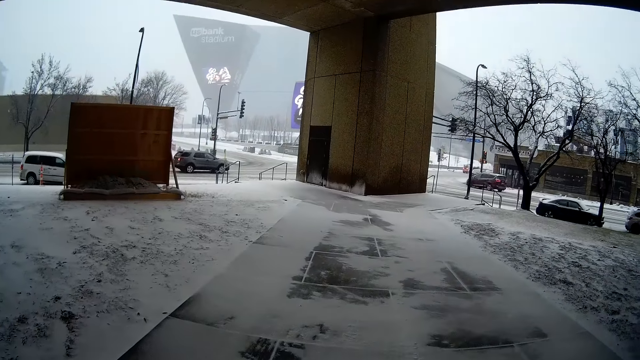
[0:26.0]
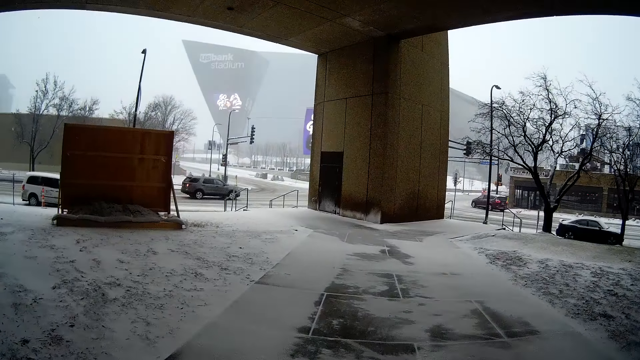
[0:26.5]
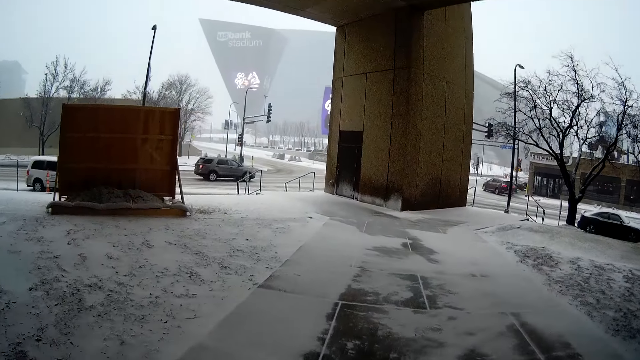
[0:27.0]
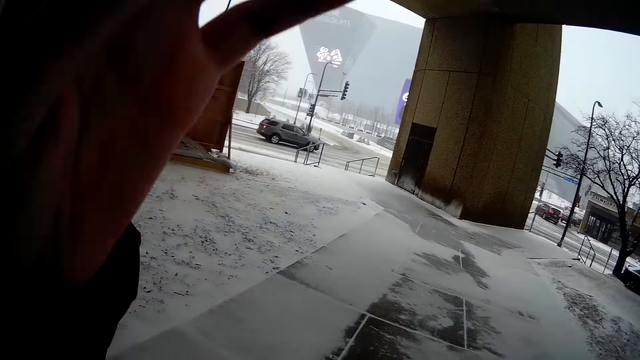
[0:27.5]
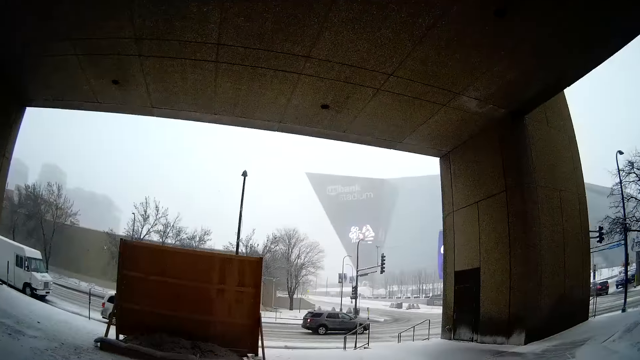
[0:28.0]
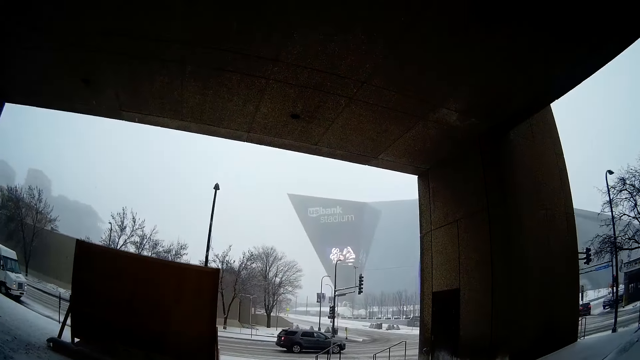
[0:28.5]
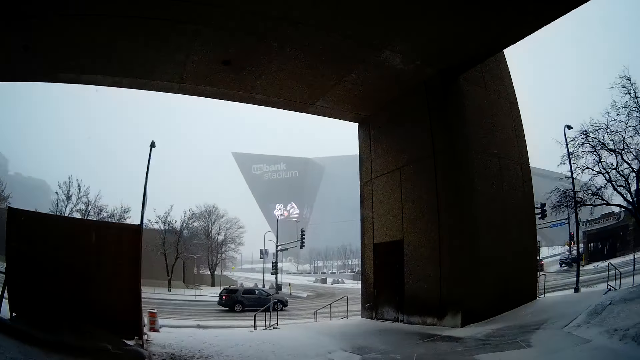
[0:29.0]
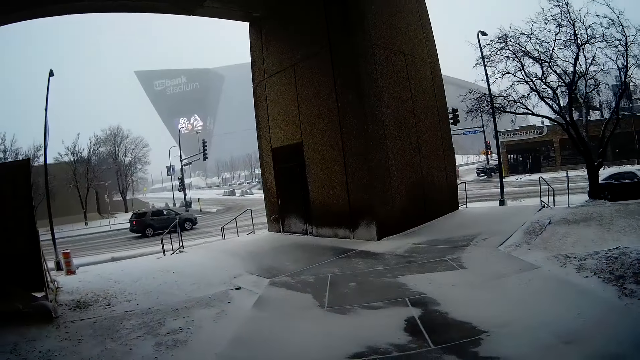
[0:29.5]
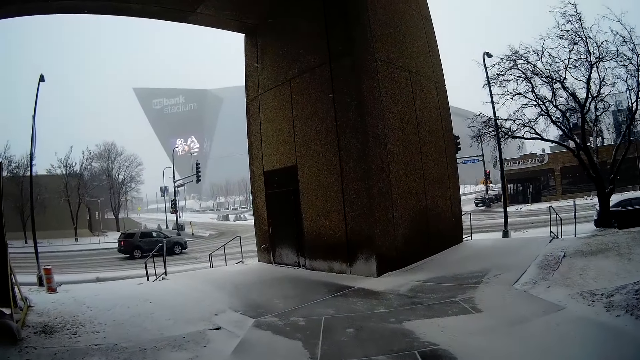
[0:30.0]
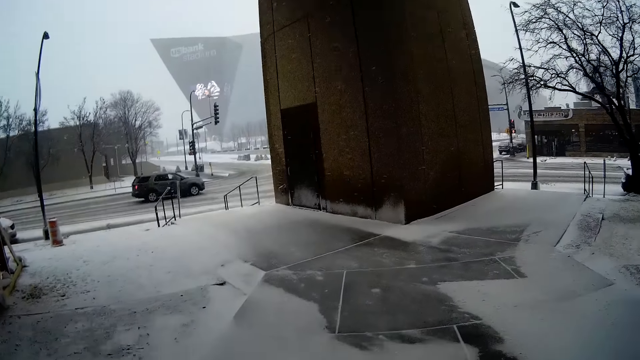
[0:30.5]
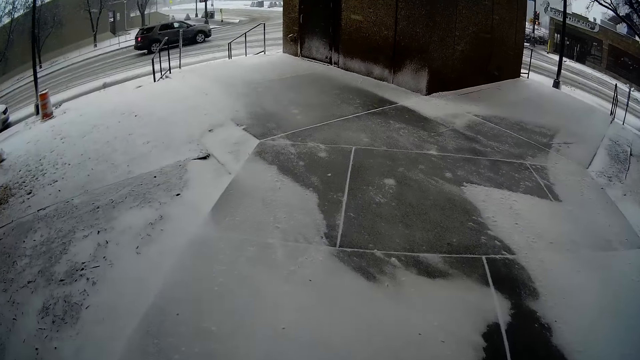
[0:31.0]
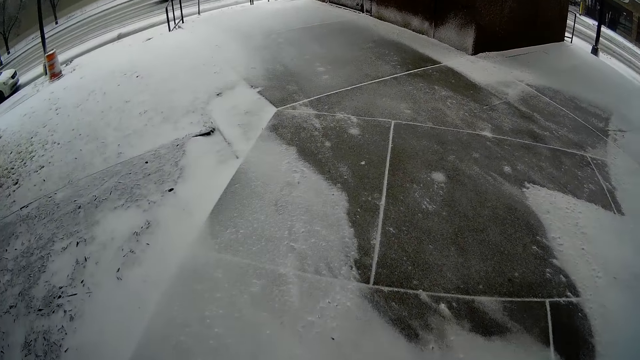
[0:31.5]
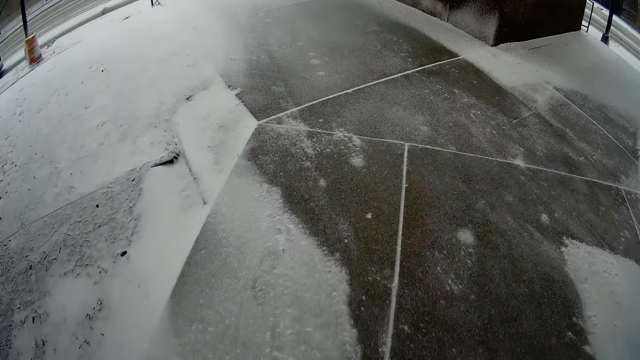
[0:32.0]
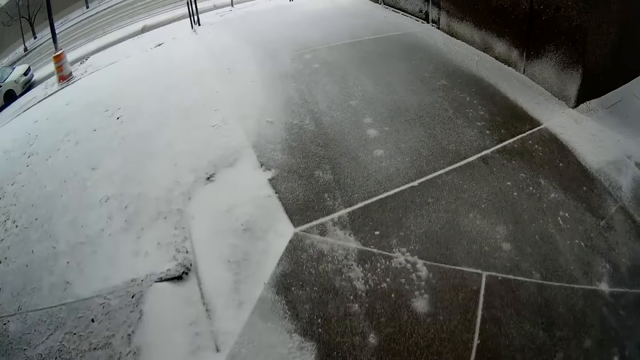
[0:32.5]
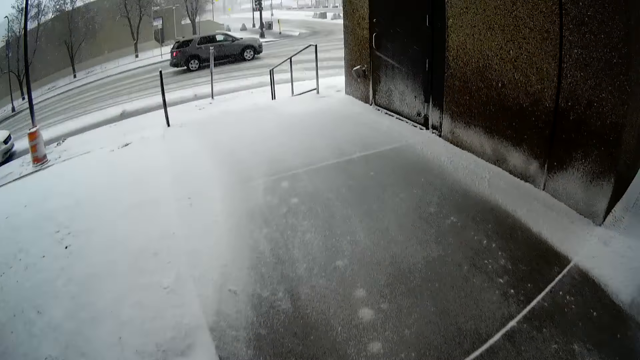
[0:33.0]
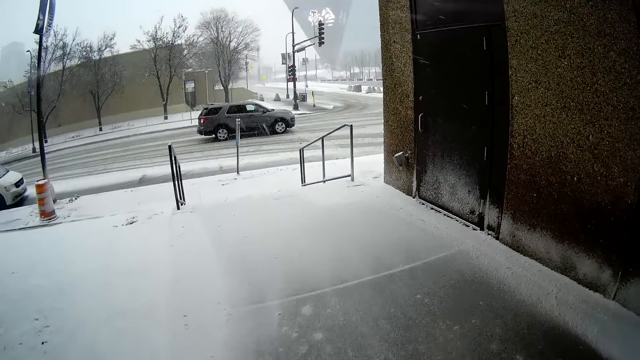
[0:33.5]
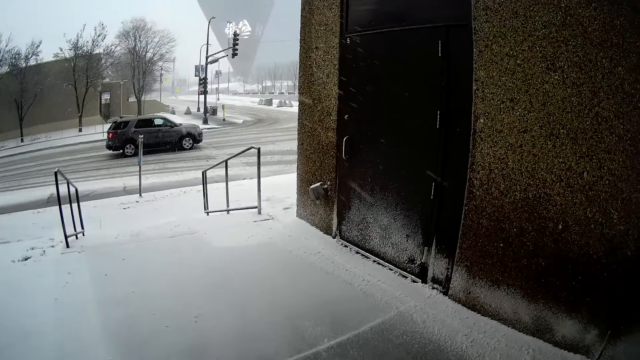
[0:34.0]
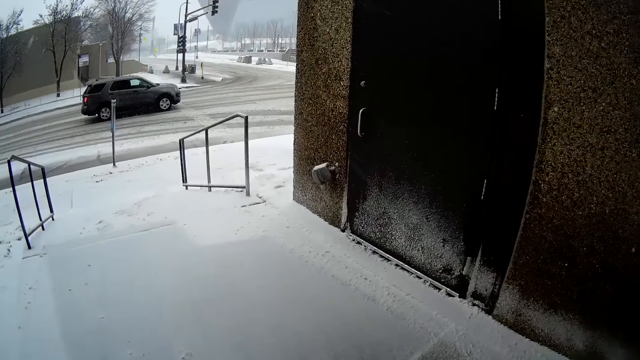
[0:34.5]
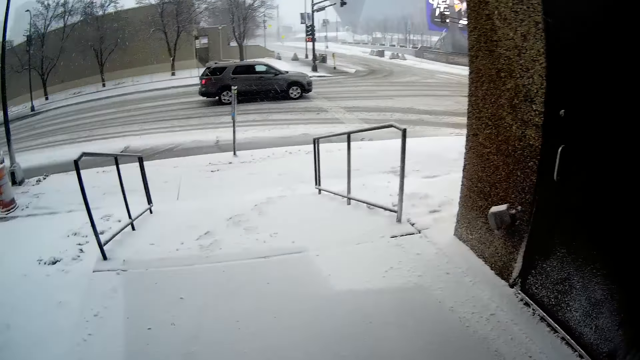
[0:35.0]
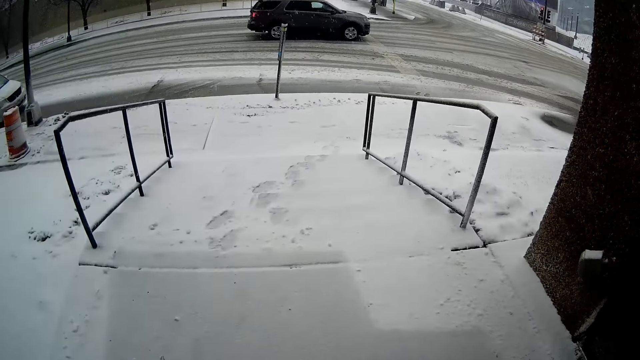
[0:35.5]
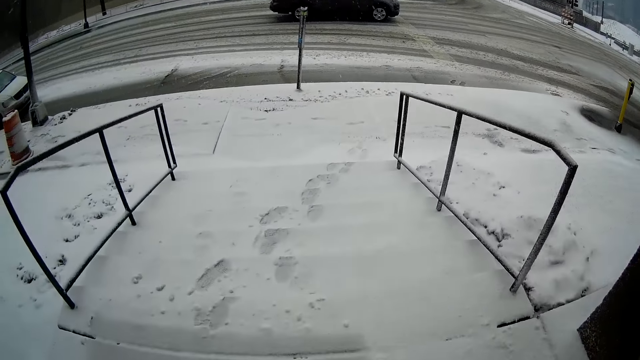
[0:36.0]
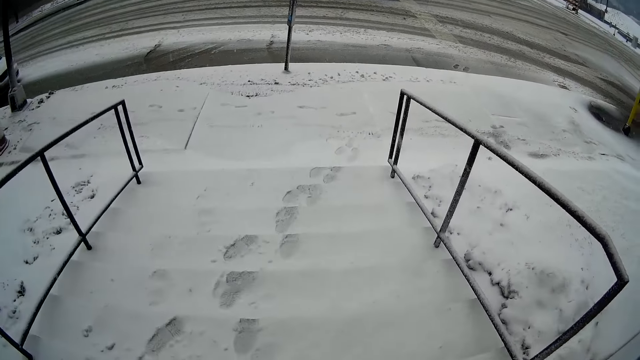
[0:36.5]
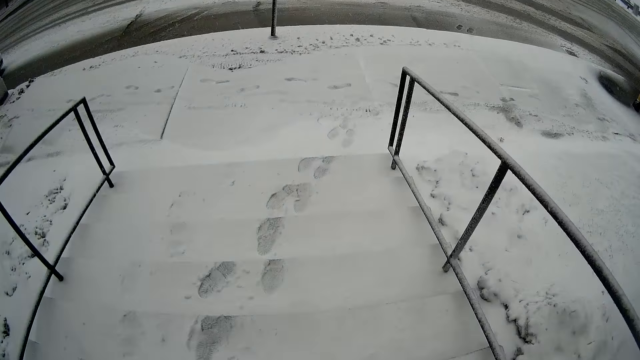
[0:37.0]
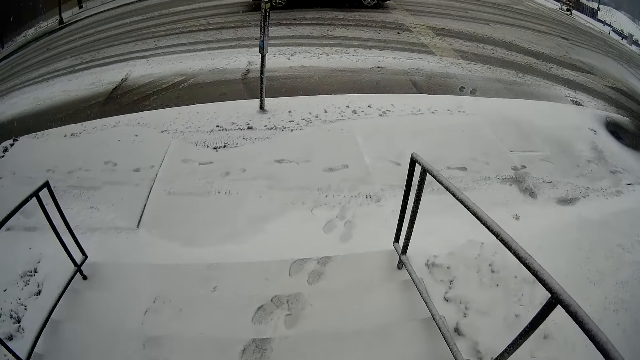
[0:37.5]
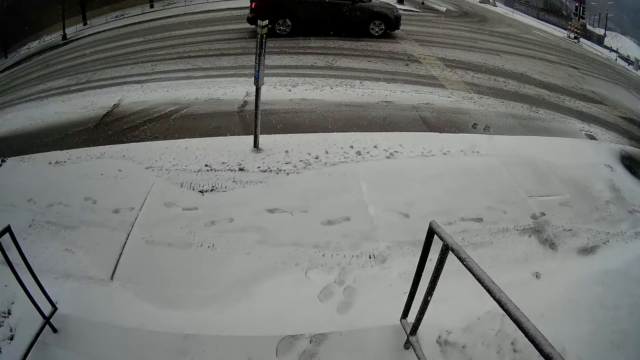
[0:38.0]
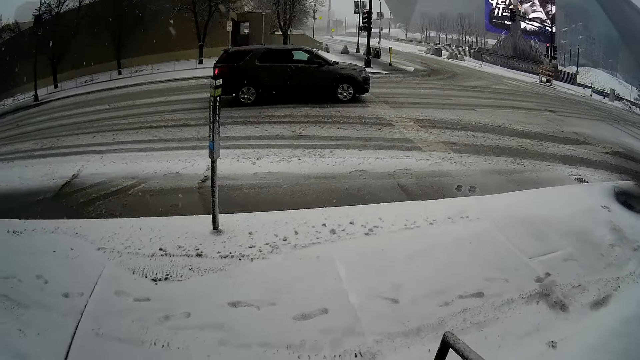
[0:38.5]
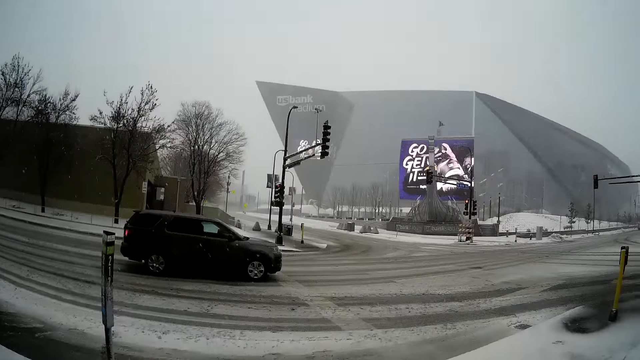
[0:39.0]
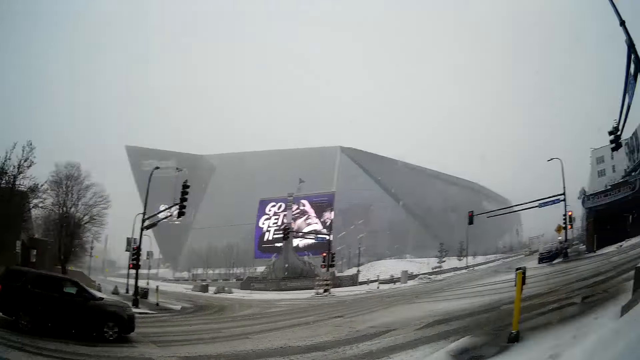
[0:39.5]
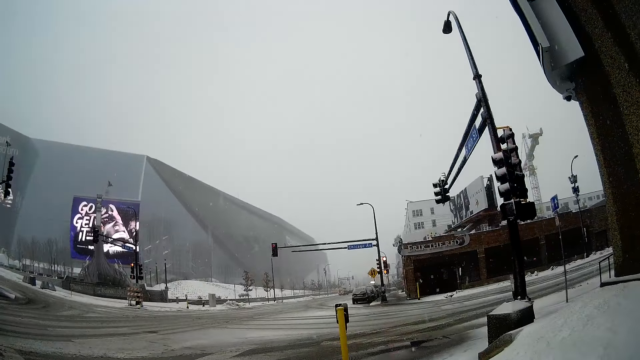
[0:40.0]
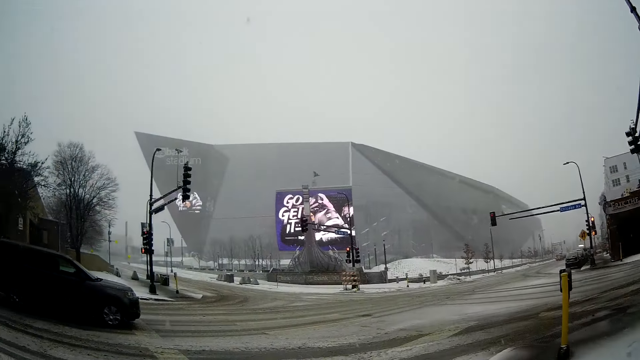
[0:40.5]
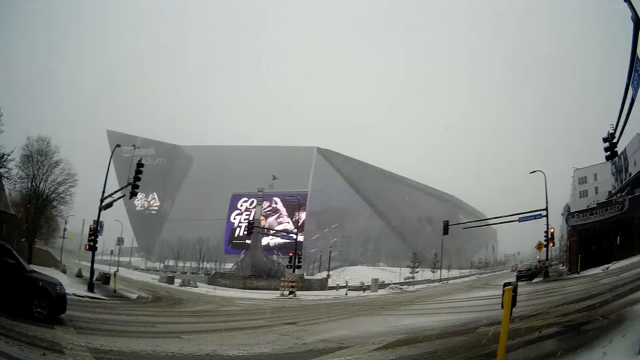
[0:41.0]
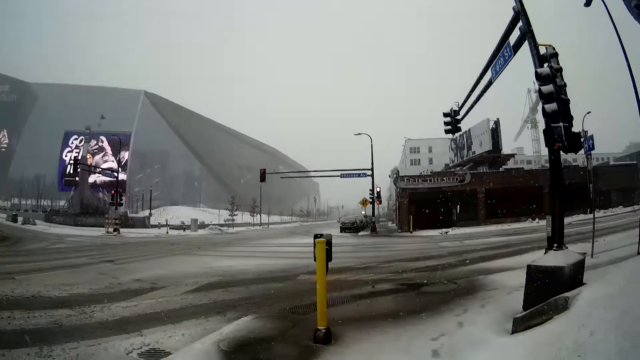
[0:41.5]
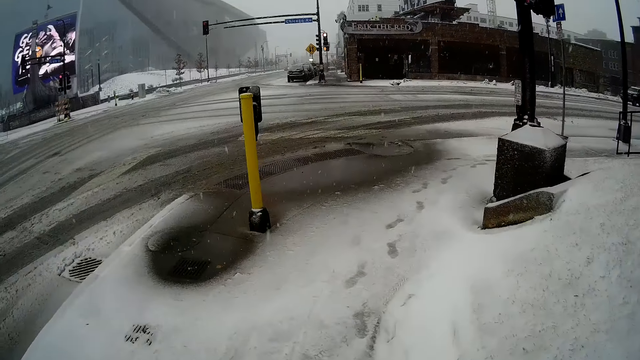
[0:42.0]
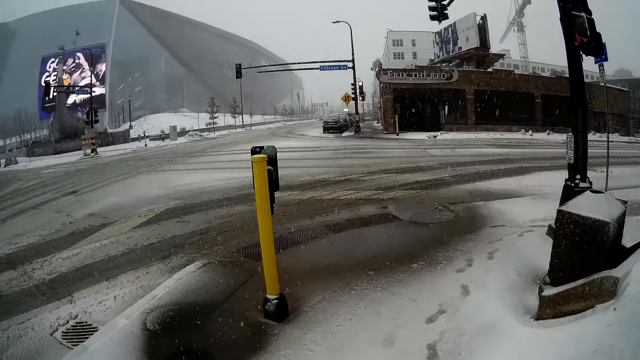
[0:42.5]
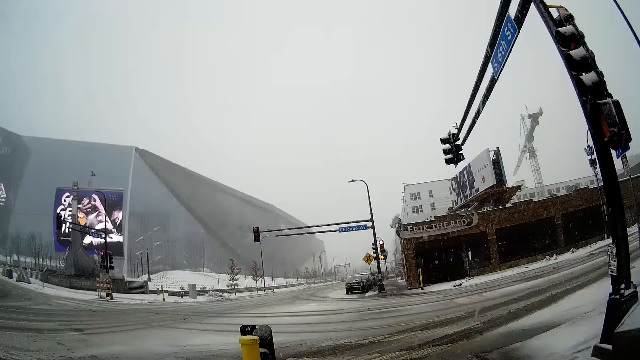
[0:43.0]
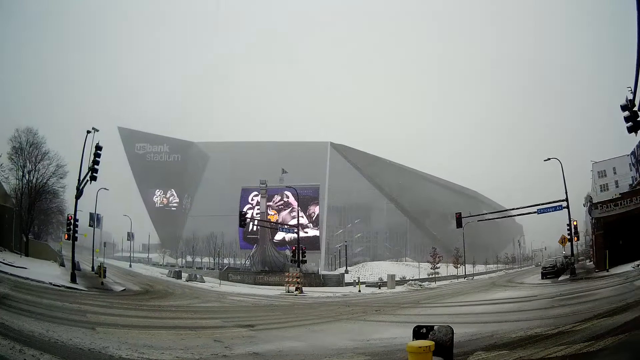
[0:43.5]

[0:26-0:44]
The camera wearer touches the camera. They walk on the road and look around. They go down the stairs. They stand on the sidewalk and look around. They walk on the sidewalk.

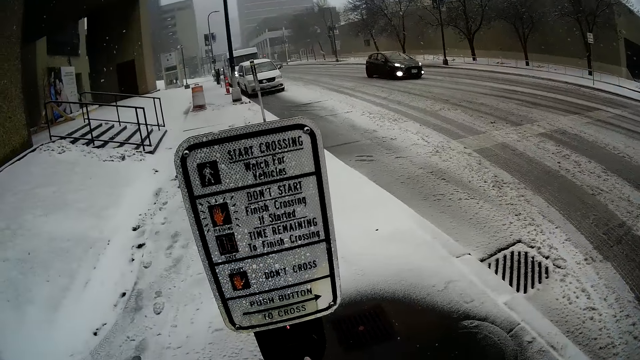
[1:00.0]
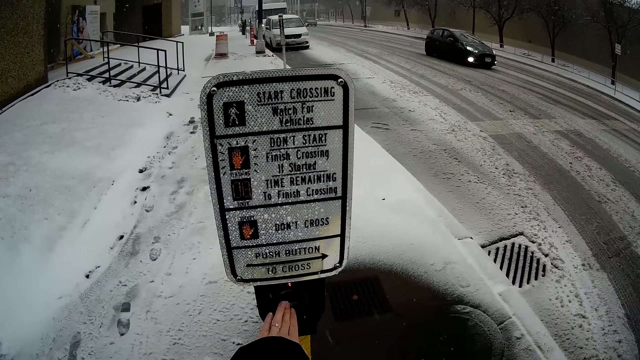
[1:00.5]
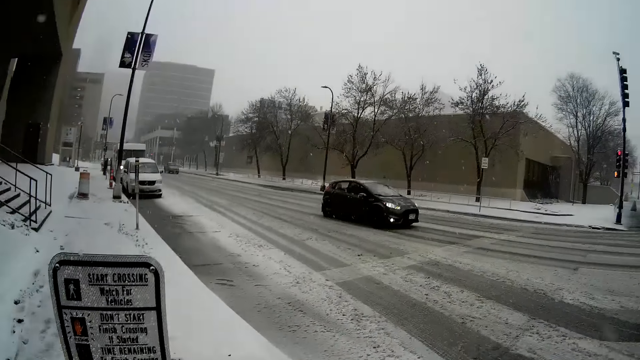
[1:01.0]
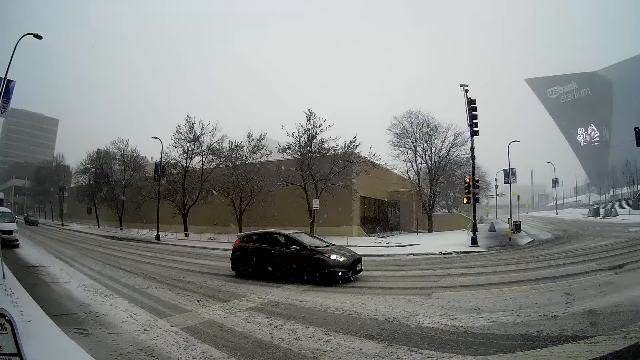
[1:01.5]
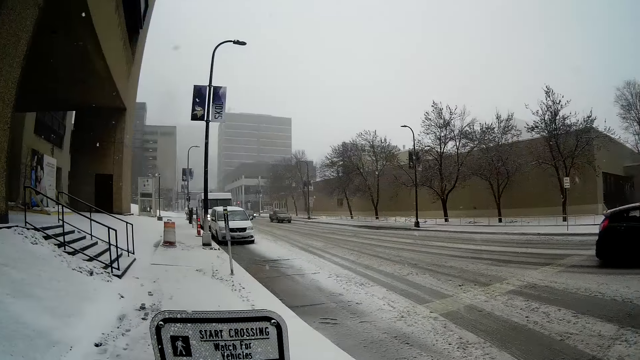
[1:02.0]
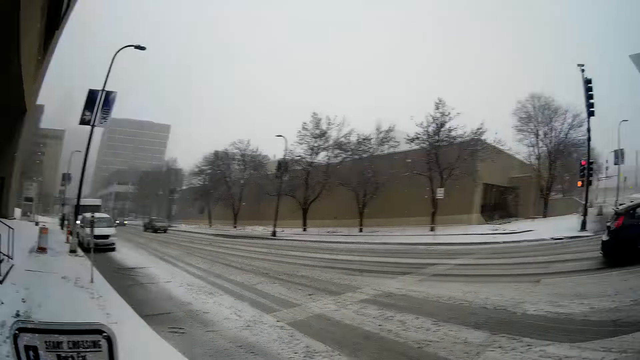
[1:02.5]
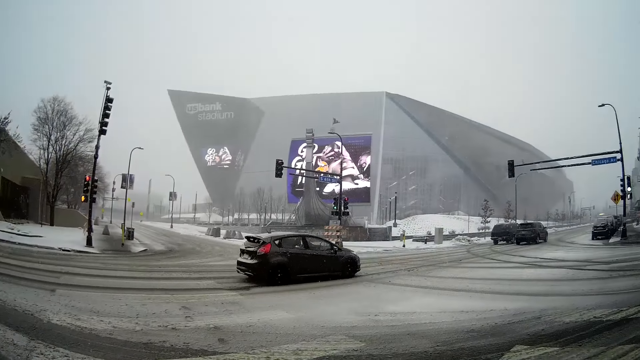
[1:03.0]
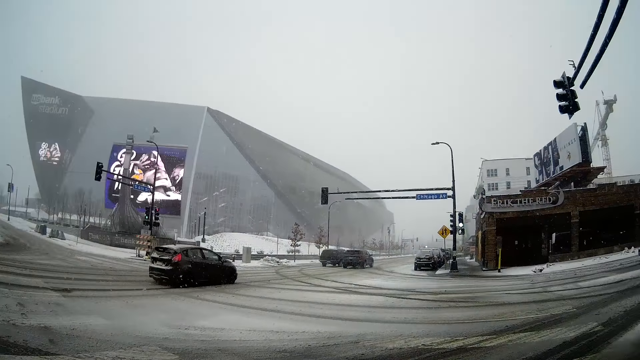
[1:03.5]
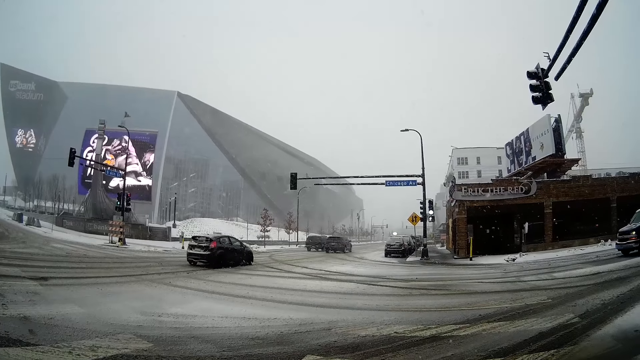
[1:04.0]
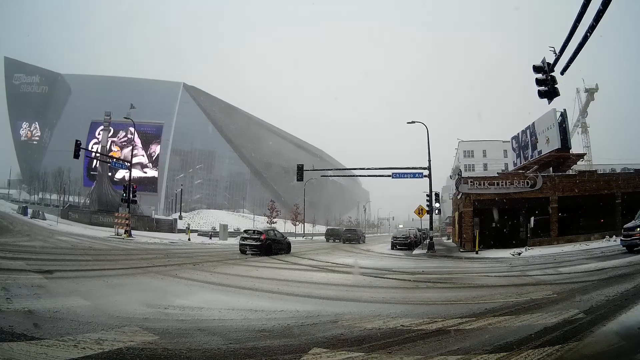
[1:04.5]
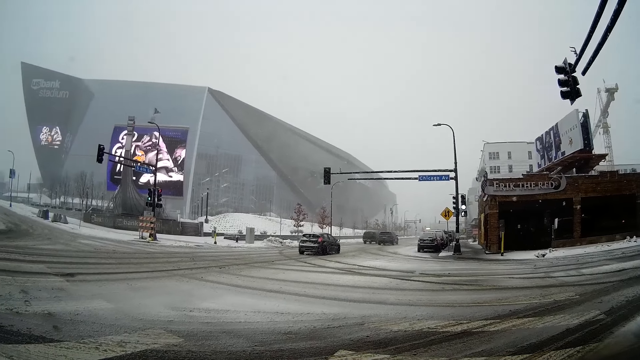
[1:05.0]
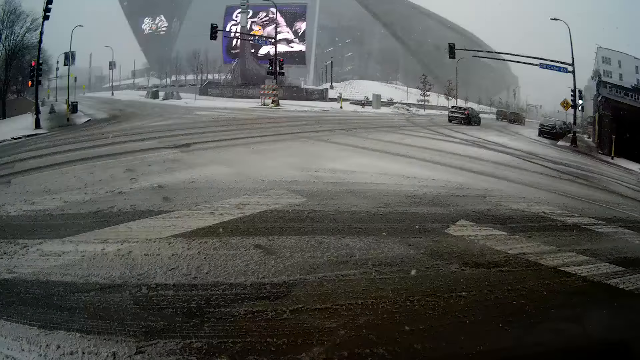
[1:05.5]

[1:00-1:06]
The camera wearer pushes a pedestrian call button. They look around the road and gaze at the traffic lights.
